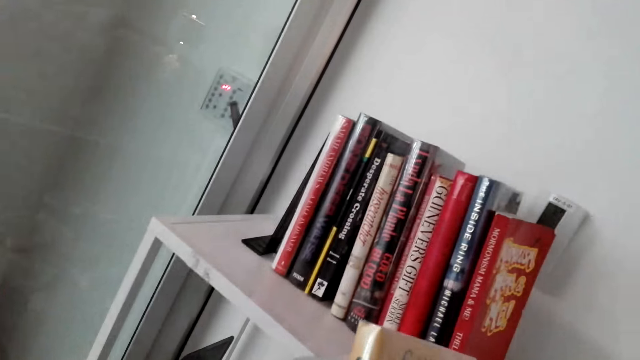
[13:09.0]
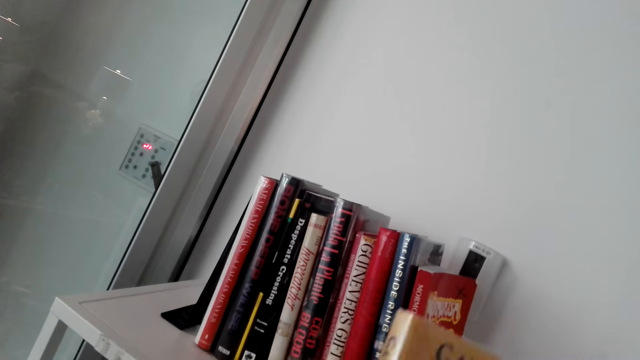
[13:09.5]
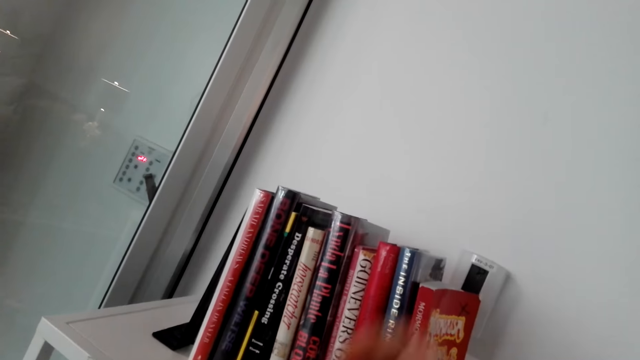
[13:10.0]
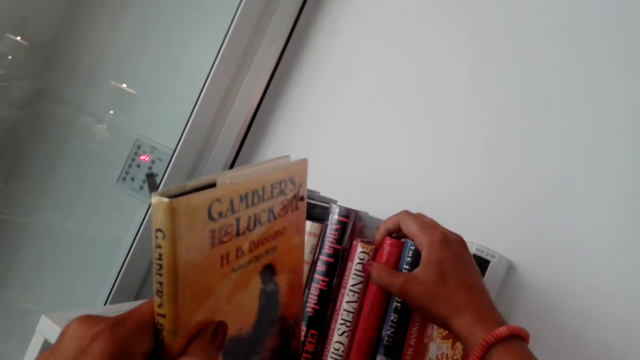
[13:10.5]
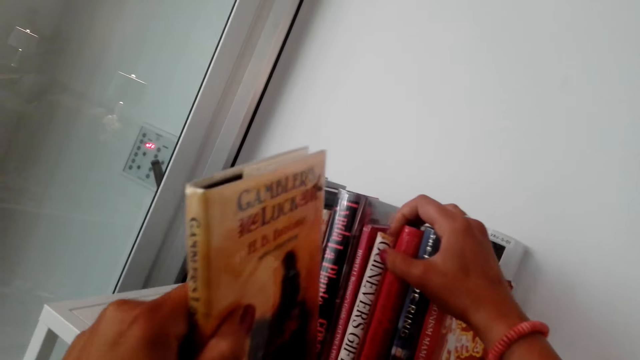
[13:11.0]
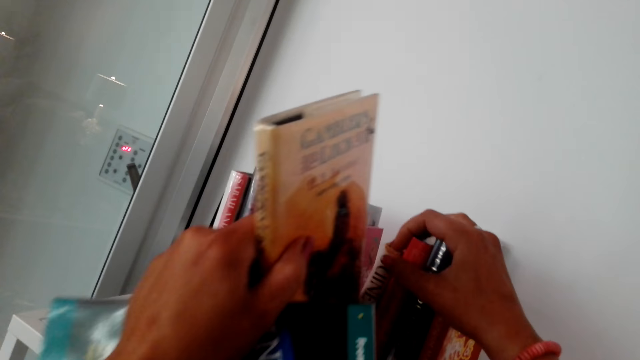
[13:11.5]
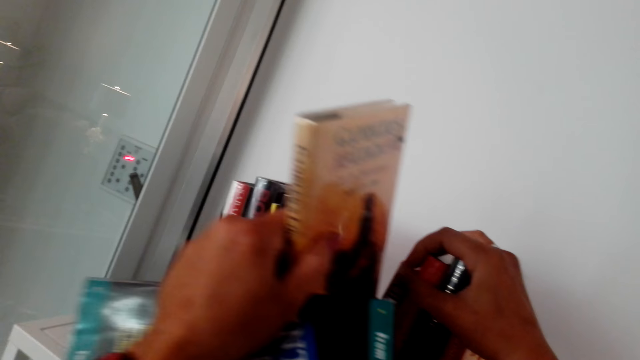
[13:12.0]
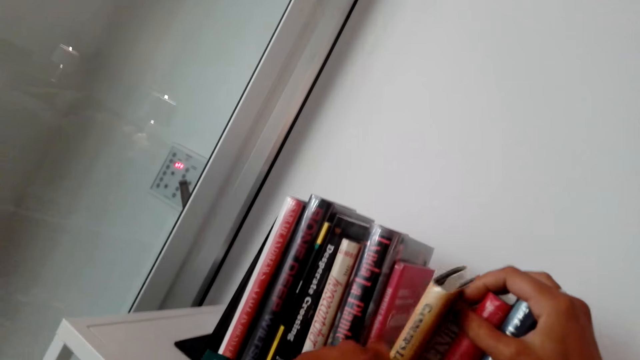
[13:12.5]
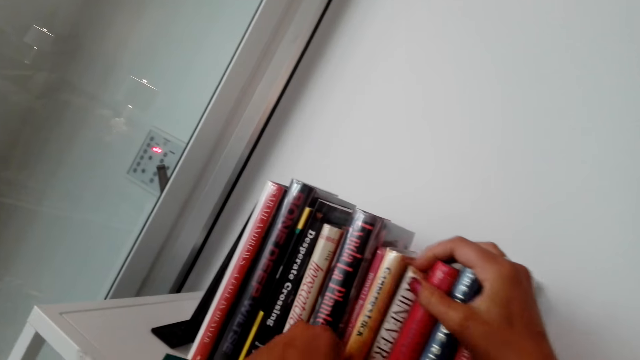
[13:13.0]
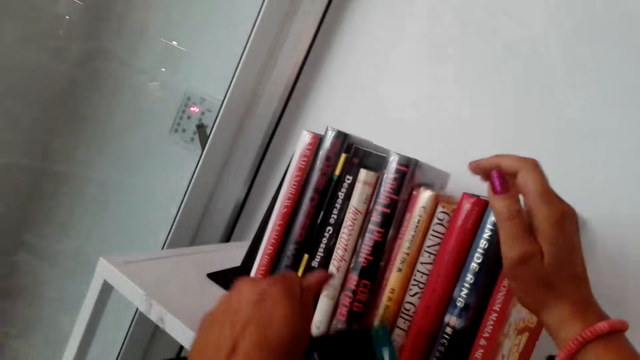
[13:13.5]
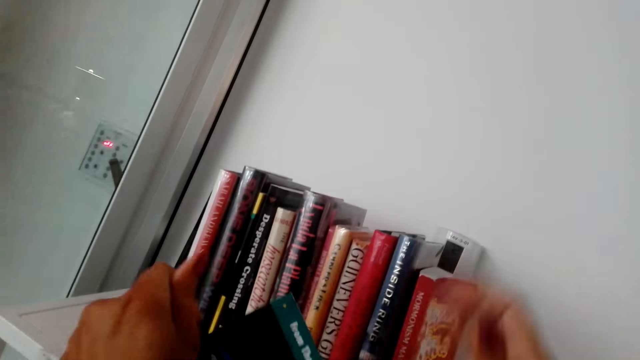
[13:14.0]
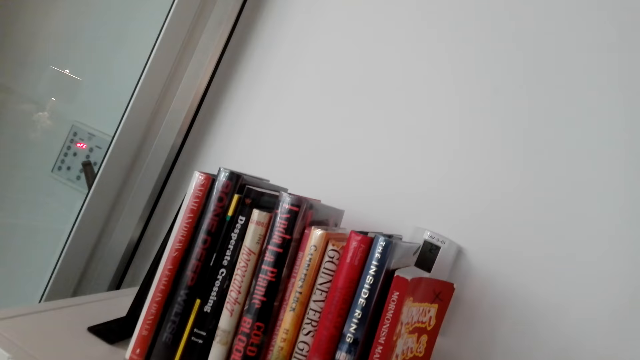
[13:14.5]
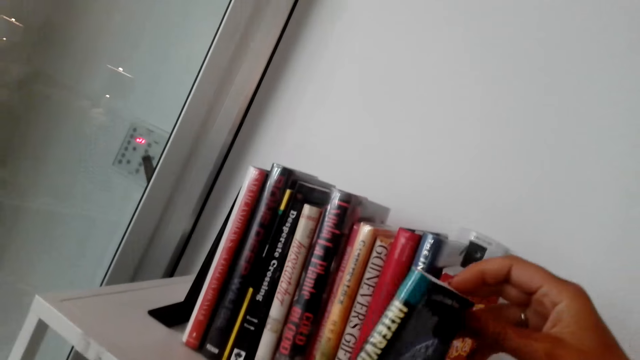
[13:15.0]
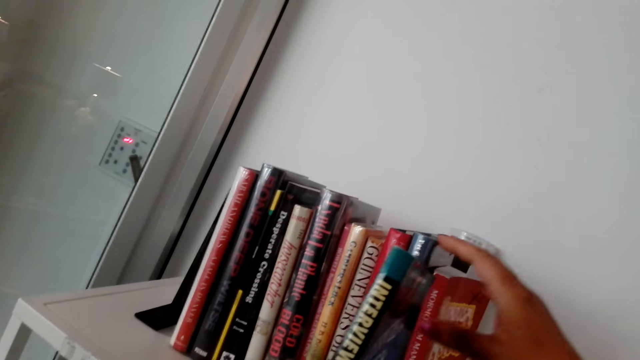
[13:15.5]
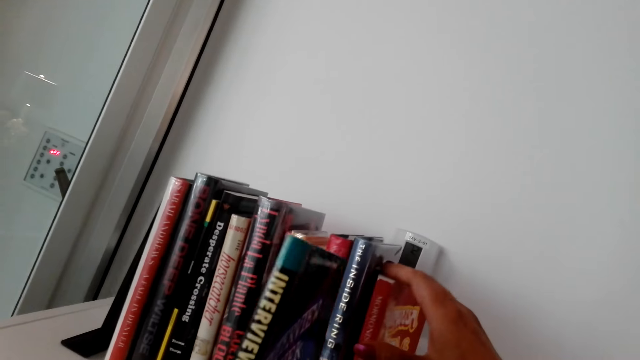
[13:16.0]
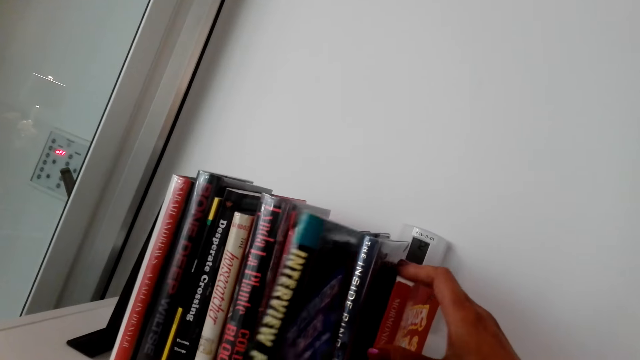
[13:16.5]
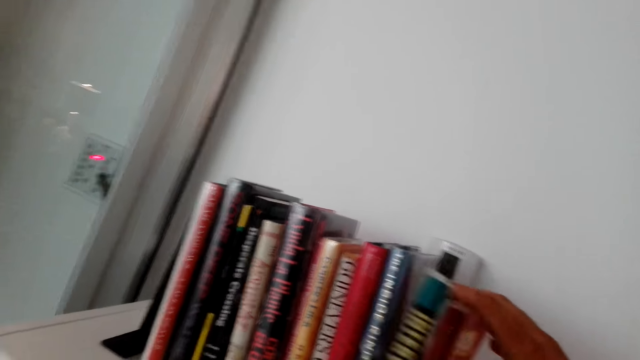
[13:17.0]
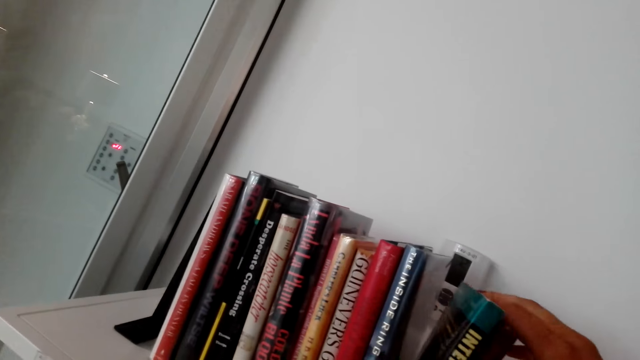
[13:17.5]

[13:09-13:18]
The camera wearer puts books in the shelf bookcase.

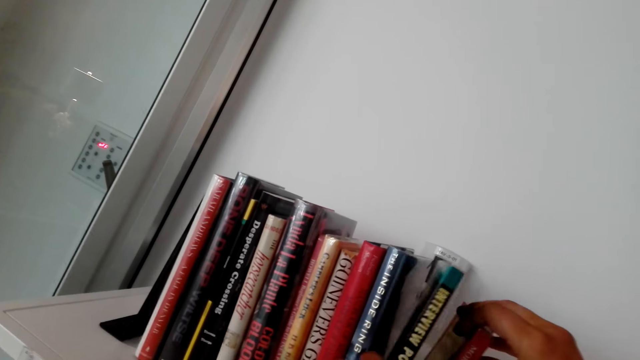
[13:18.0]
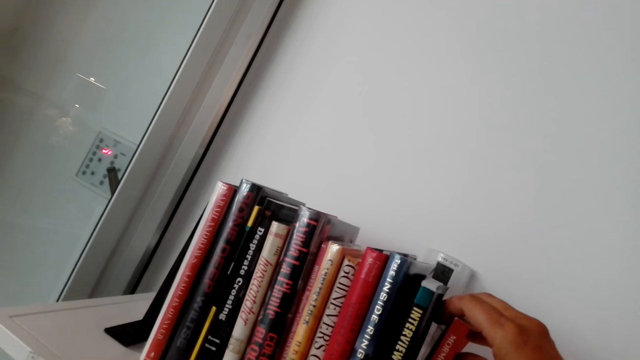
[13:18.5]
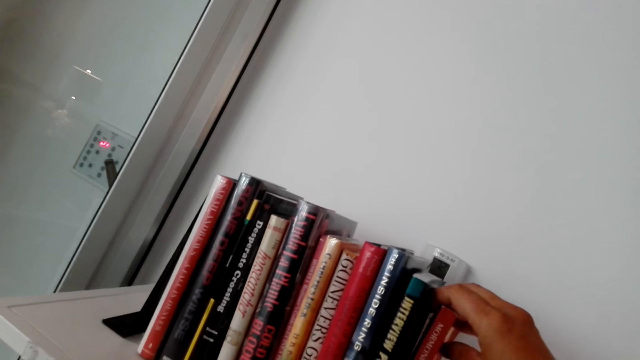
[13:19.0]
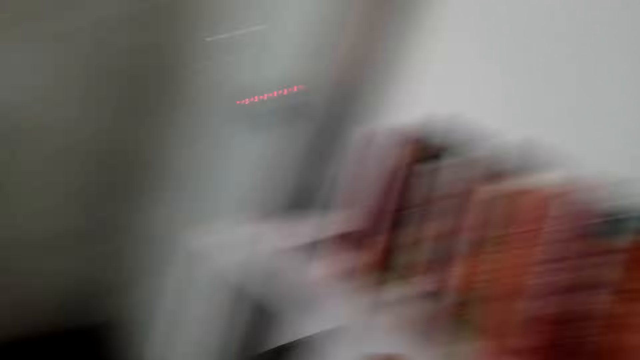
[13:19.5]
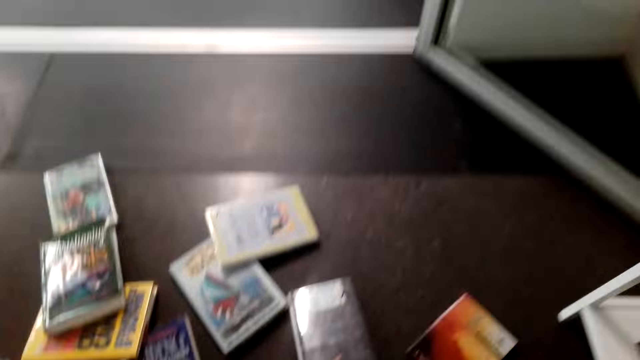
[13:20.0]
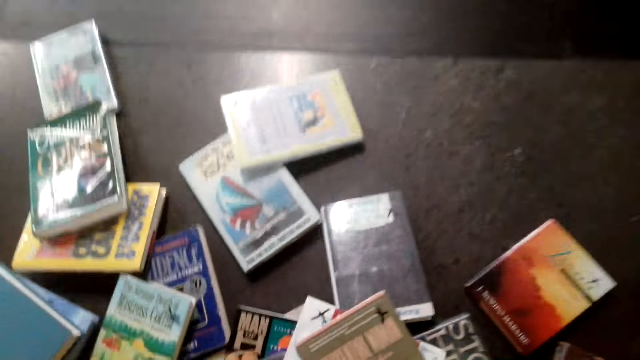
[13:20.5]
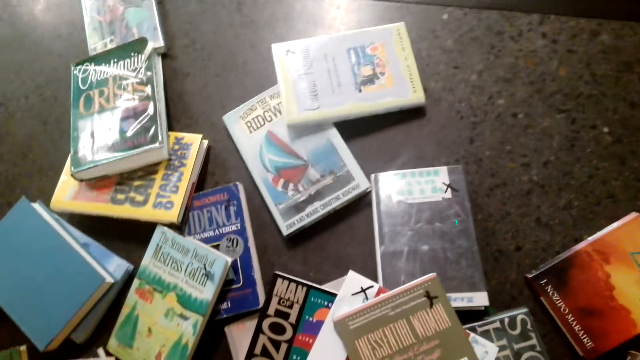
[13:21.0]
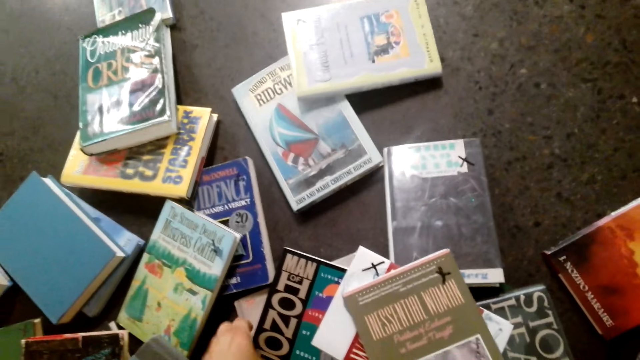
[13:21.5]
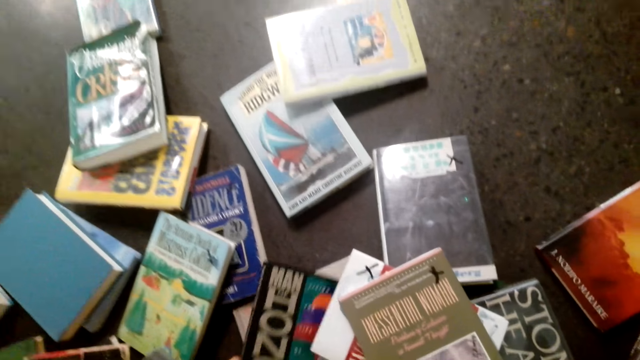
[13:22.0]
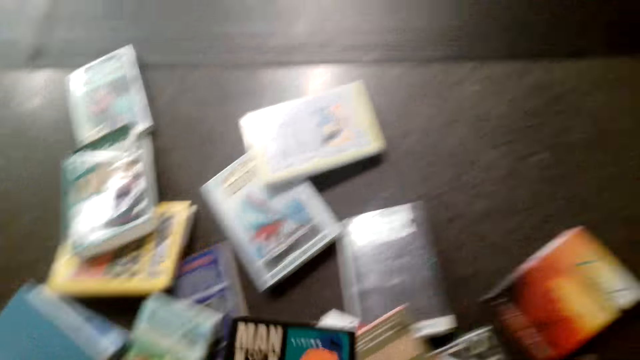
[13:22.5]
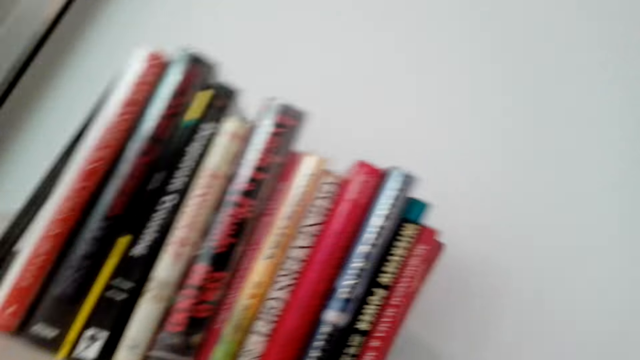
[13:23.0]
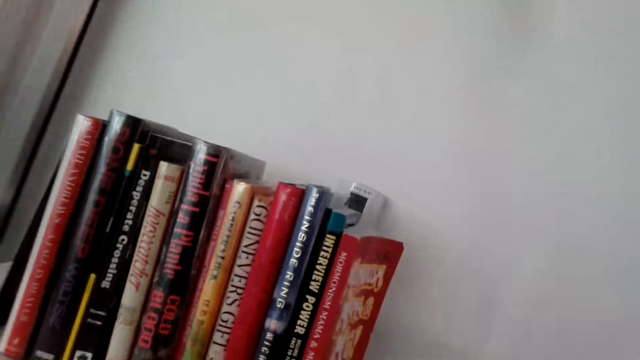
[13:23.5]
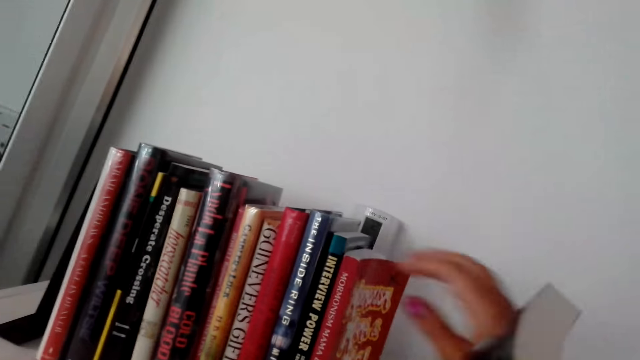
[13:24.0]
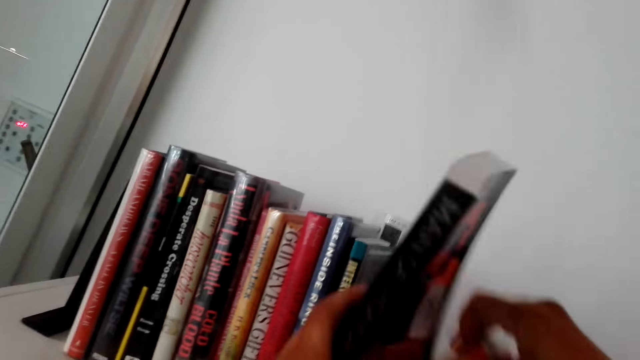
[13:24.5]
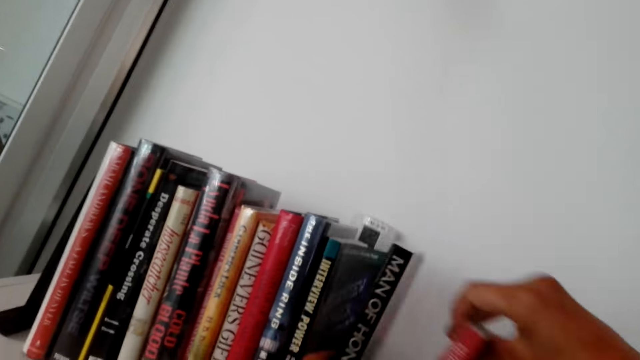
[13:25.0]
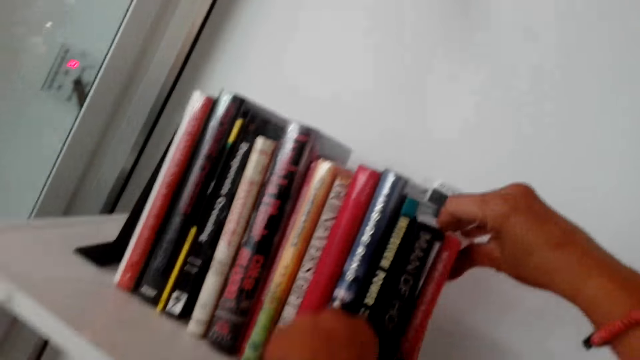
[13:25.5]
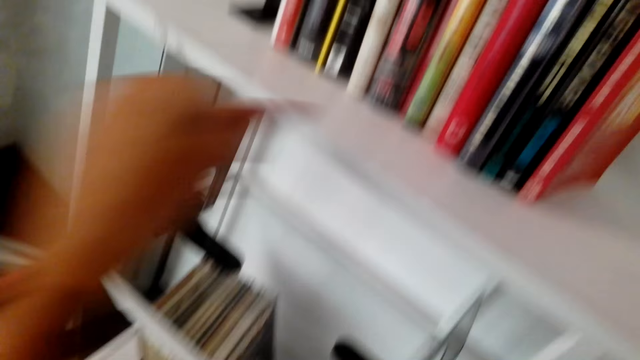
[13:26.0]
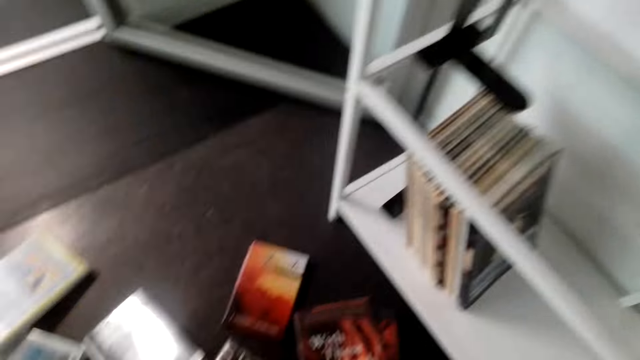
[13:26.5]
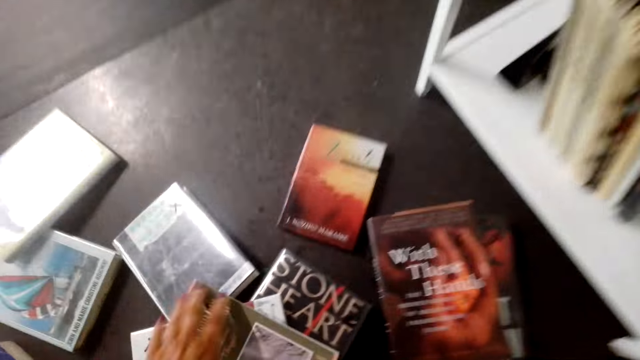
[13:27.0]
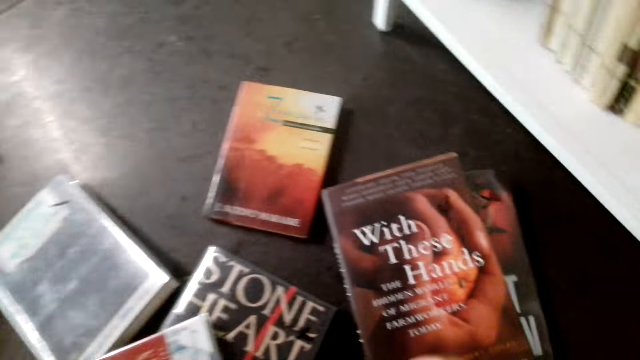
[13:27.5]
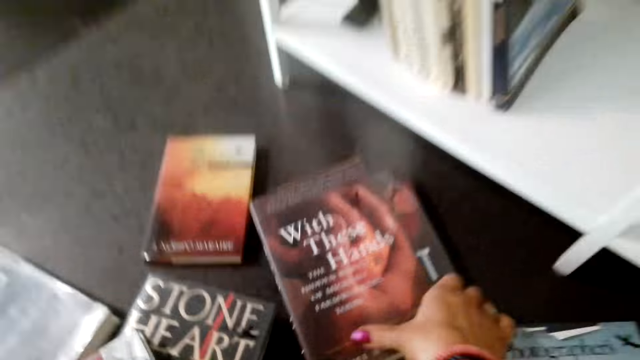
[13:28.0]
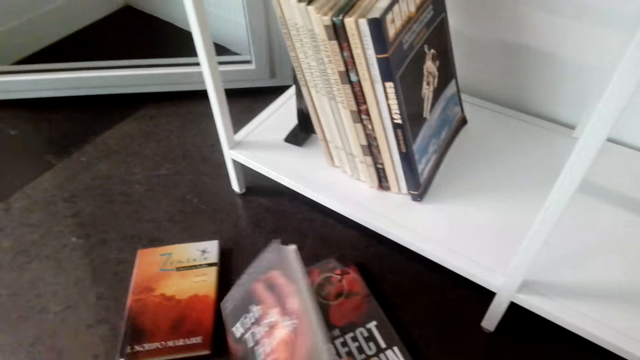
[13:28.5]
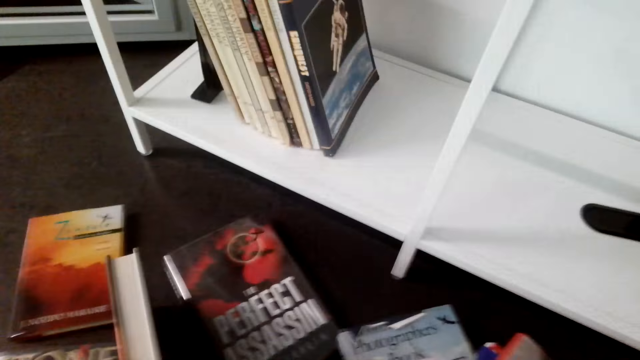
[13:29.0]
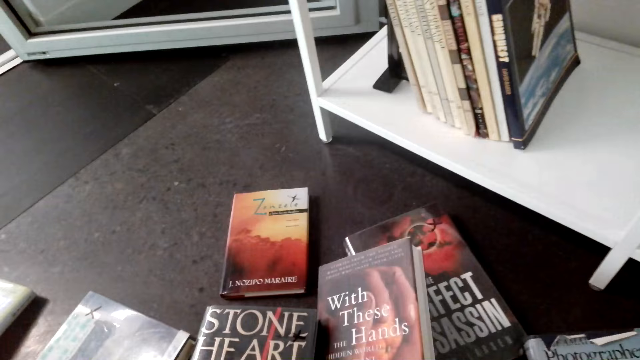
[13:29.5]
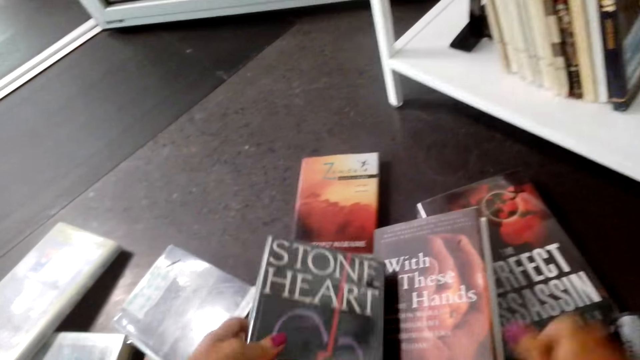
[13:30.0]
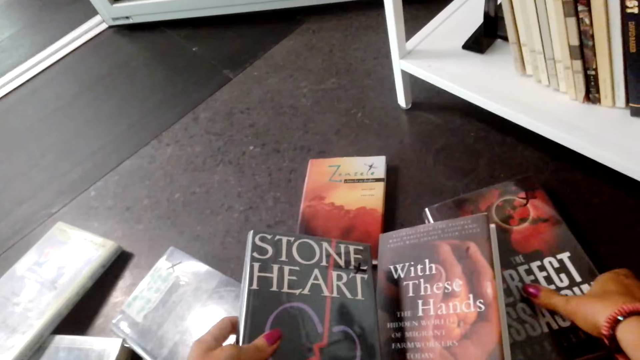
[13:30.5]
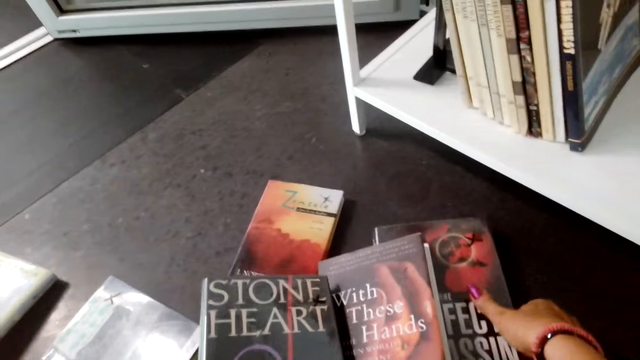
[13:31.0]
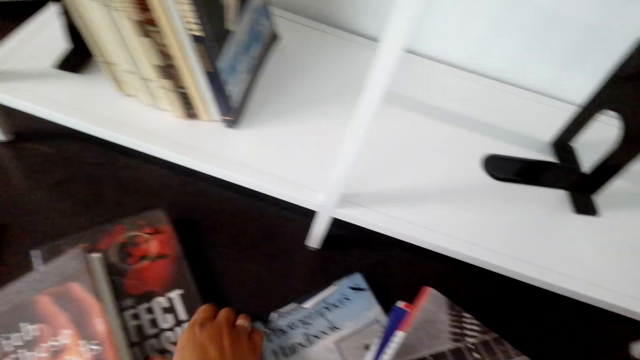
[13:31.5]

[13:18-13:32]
The camera wearer picks books from the floor. They put the books in the shelf bookcase. They arrange the books on the shelf. They pick the books from the floor.
